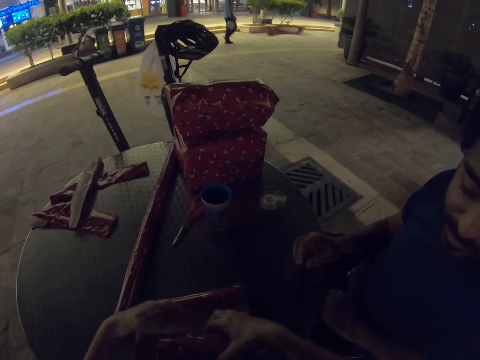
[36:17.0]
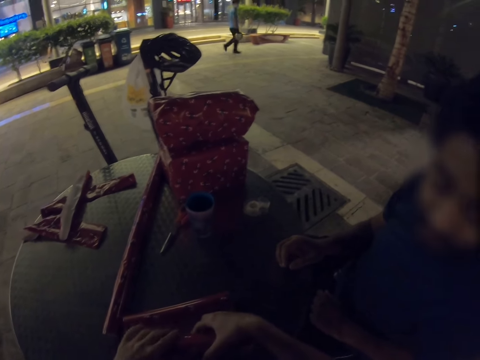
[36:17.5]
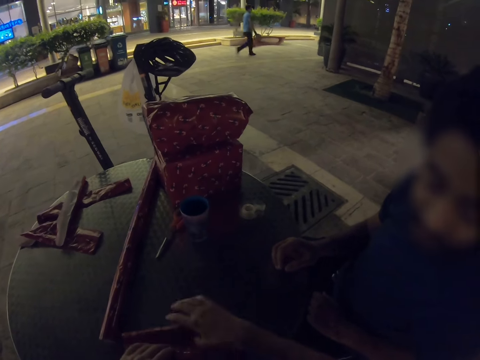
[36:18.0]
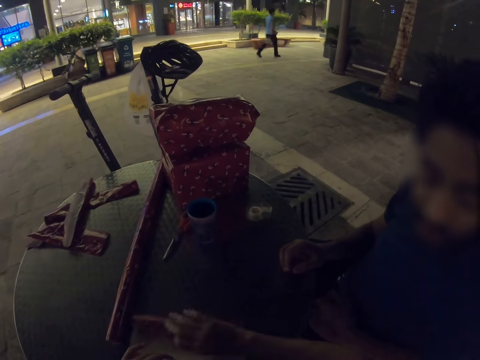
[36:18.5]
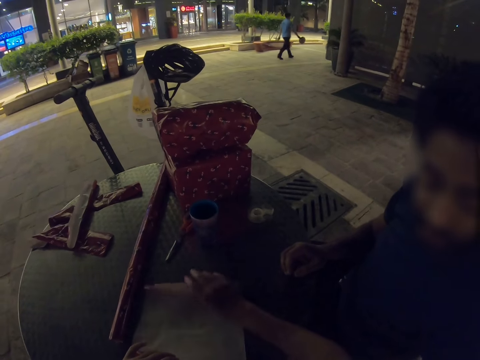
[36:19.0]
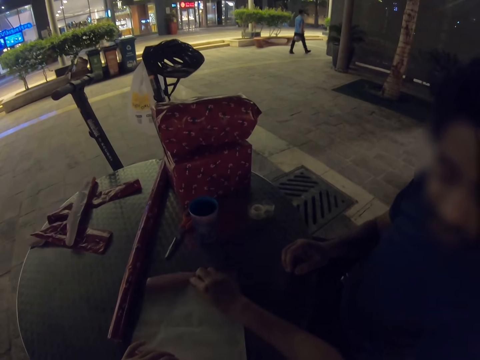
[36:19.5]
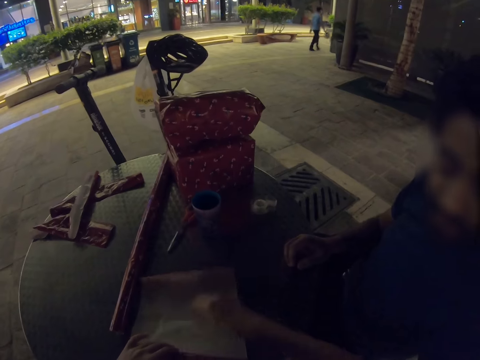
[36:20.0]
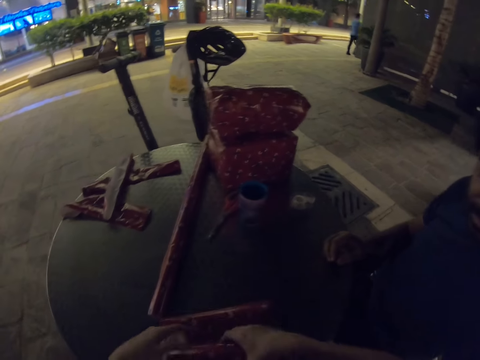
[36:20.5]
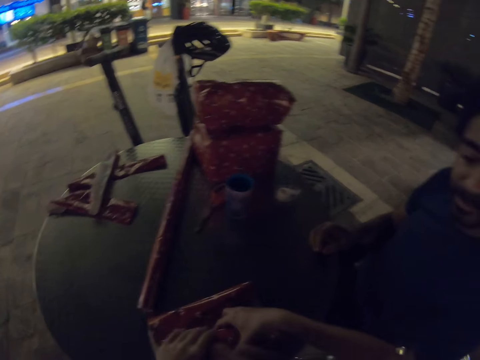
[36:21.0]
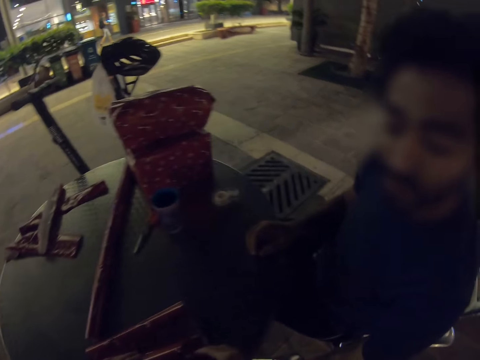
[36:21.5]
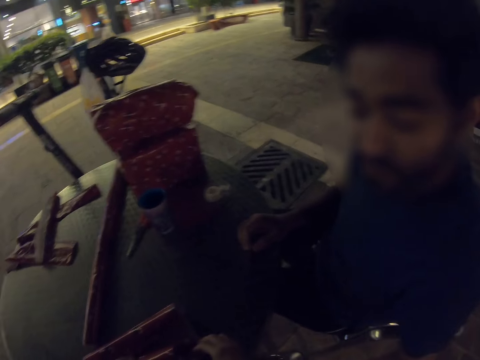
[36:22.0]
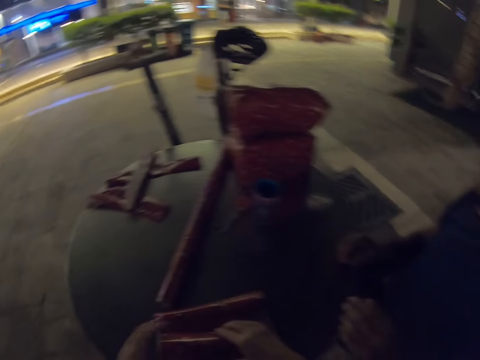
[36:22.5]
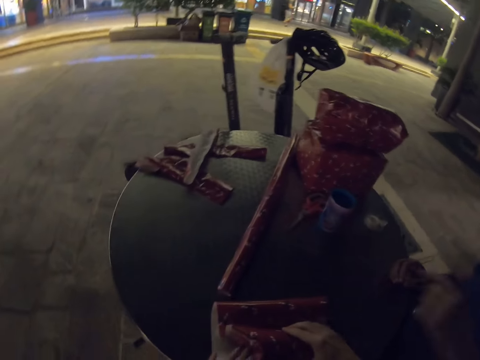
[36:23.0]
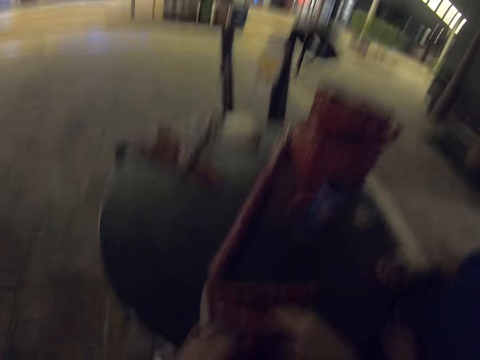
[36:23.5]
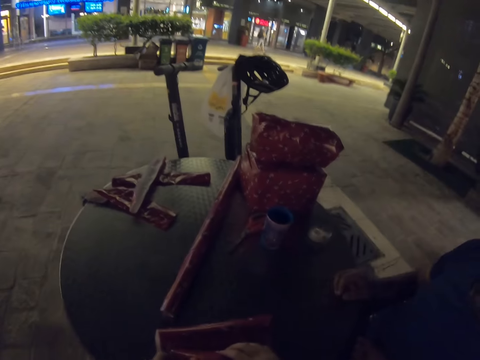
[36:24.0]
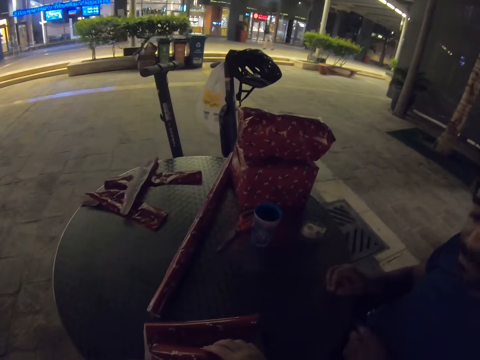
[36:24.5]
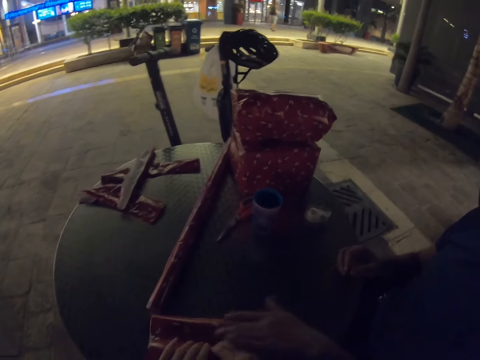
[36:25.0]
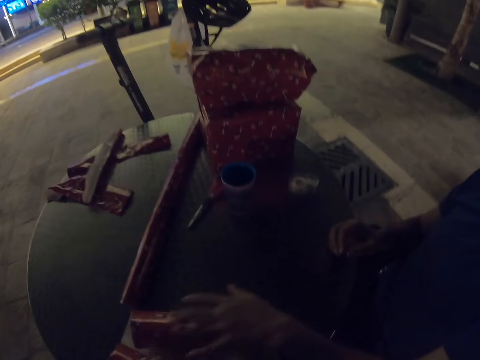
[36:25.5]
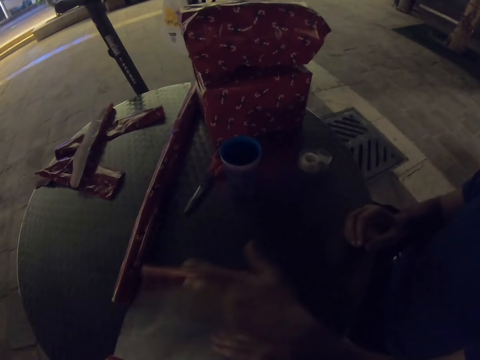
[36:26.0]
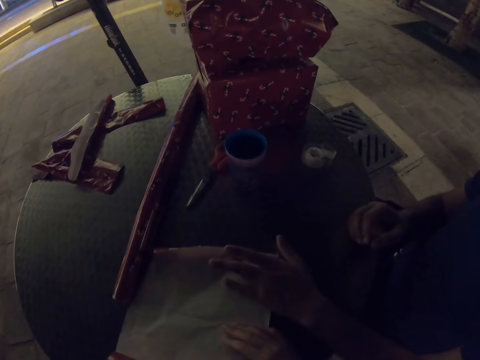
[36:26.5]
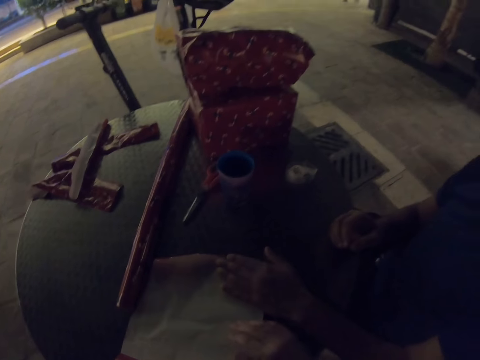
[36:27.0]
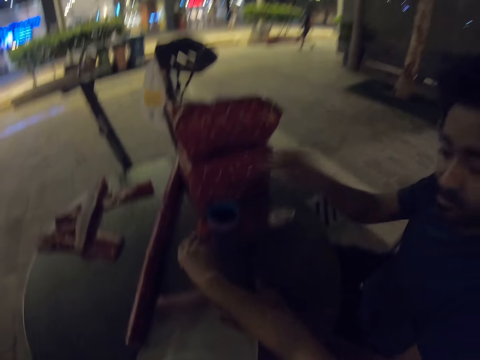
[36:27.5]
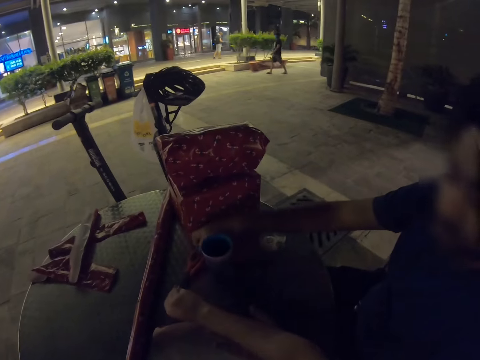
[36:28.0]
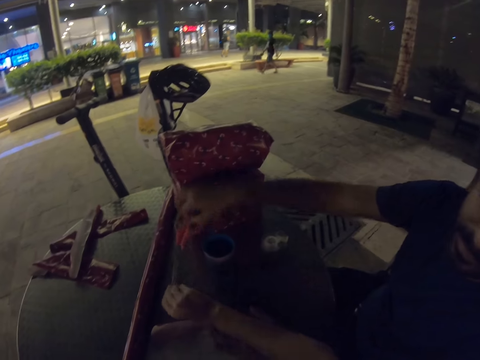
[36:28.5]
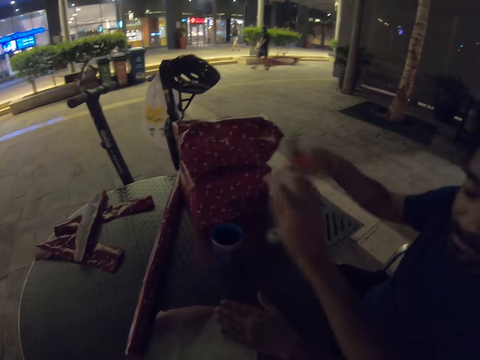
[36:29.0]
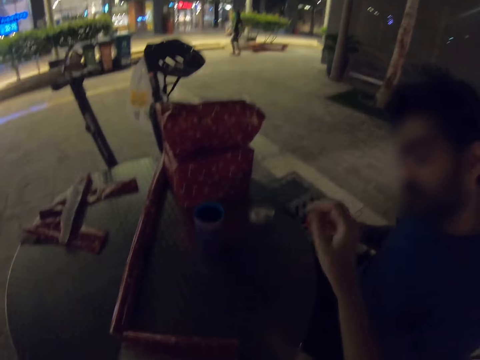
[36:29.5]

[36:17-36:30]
A man moves his left hand. The camera wearer wraps the cup with the wrapping paper. They move the cup. The man touches the wrapping paper. The camera wearer wraps the cup with the wrapping paper. The man touches the wrapping paper and unfolds the wrapping paper. The camera wearer holds the wrapping paper. The man raises his right hand. The camera wearer holds the pair of scissors from the table. The man holds the pair of scissors and takes the pair of scissors. The camera wearer picks up the scissors.

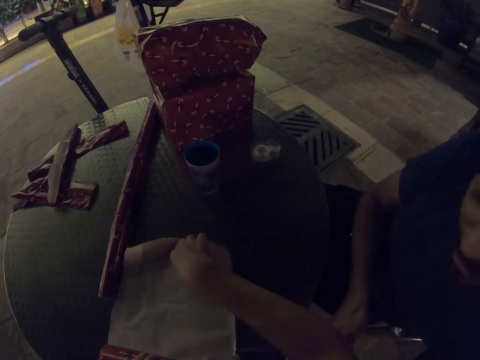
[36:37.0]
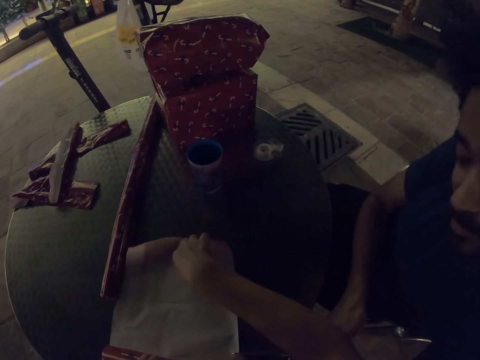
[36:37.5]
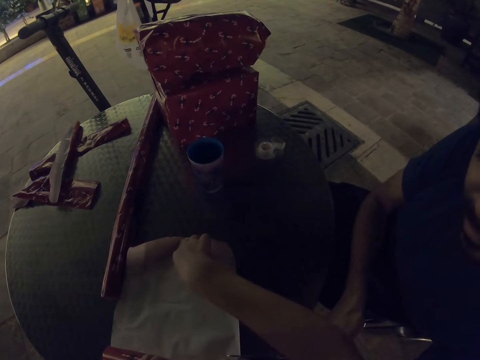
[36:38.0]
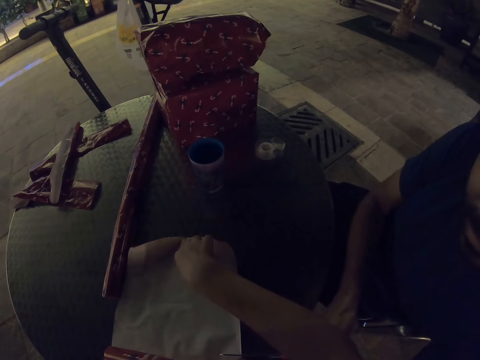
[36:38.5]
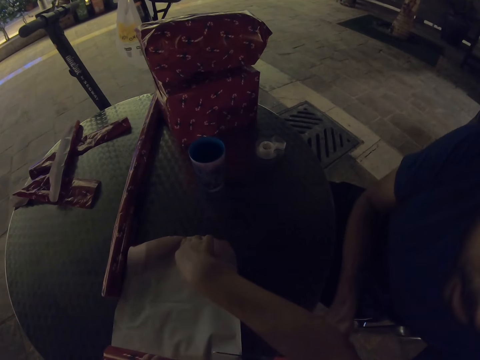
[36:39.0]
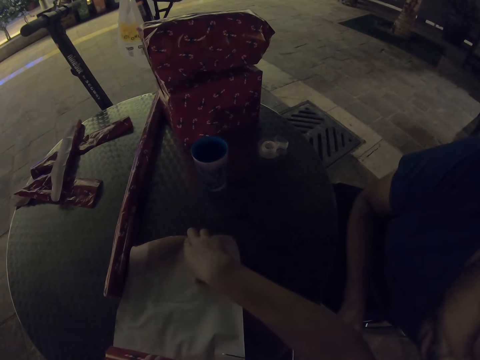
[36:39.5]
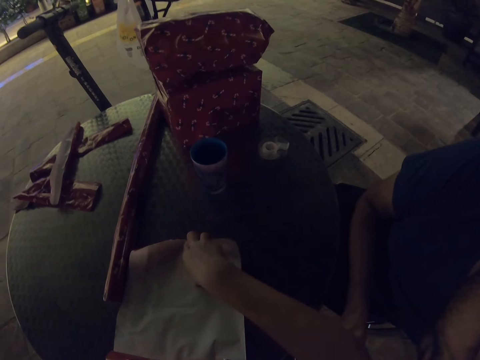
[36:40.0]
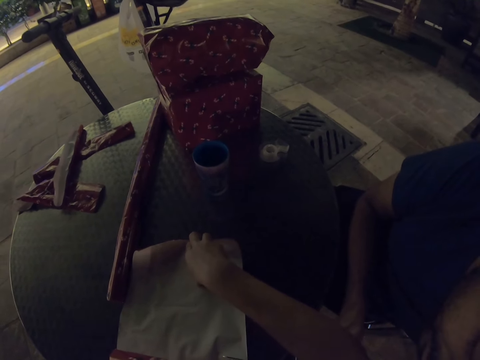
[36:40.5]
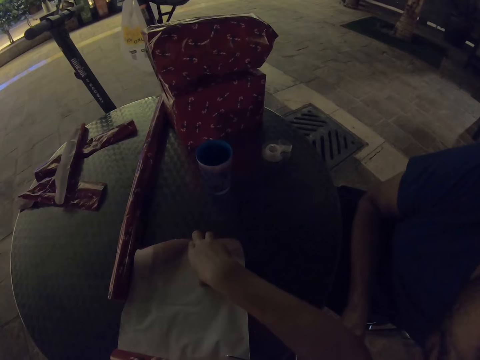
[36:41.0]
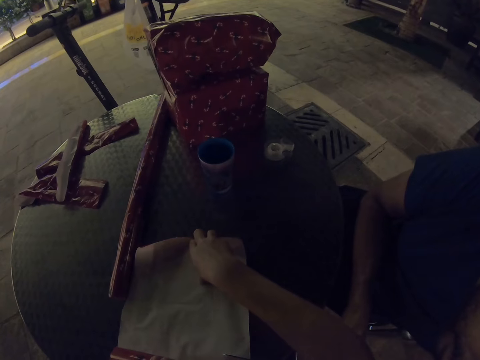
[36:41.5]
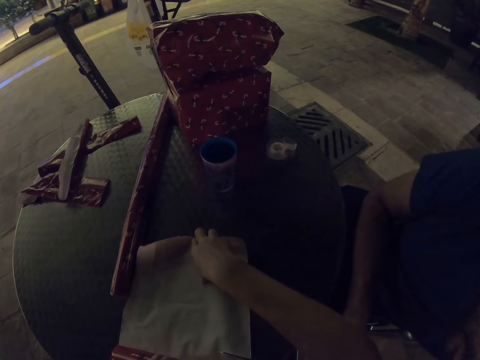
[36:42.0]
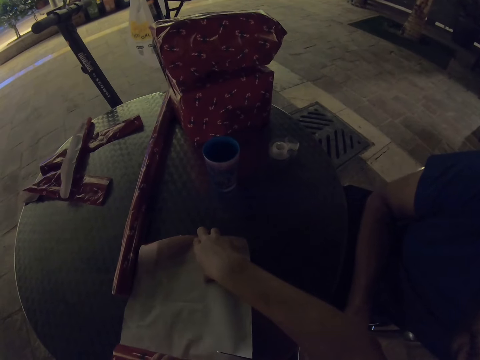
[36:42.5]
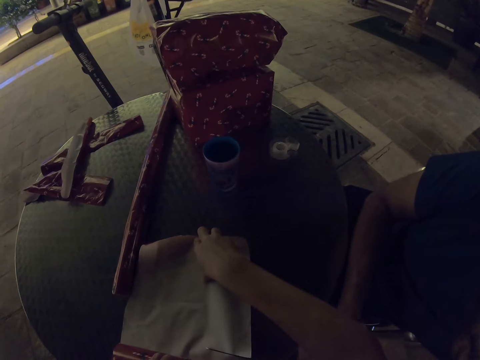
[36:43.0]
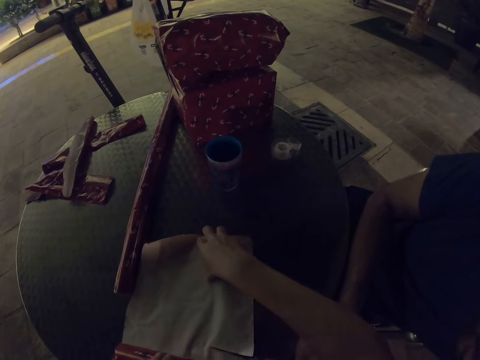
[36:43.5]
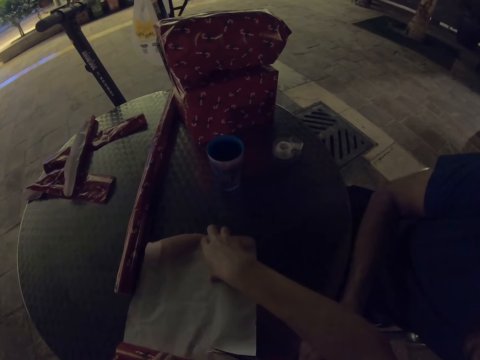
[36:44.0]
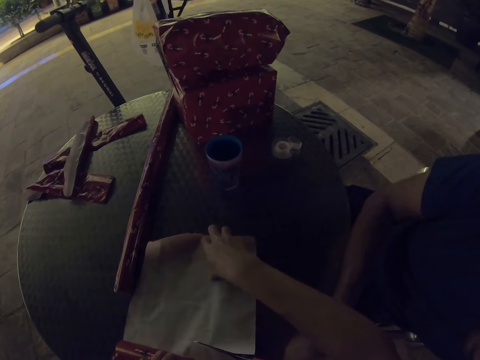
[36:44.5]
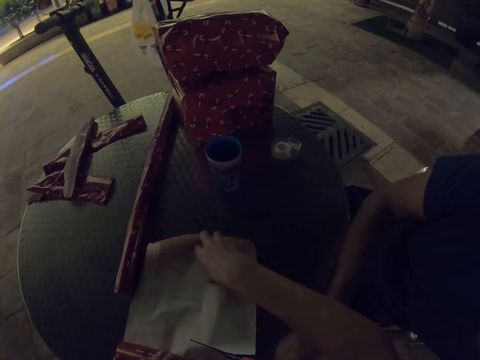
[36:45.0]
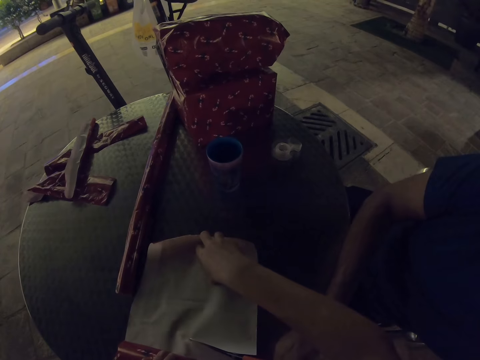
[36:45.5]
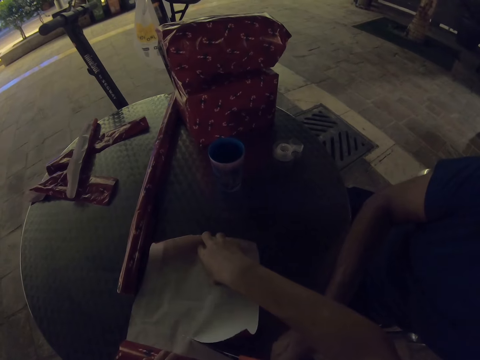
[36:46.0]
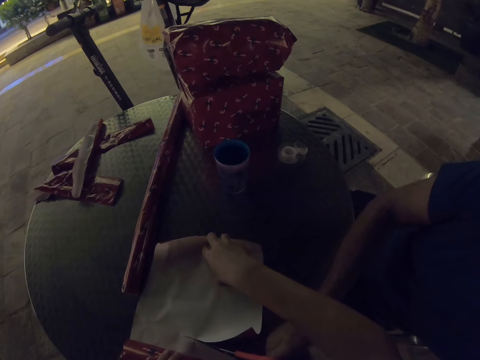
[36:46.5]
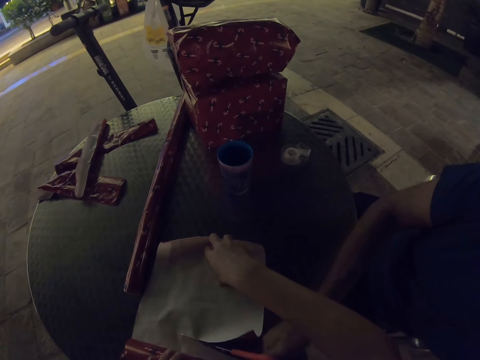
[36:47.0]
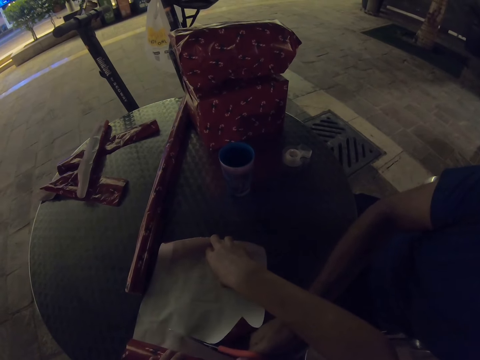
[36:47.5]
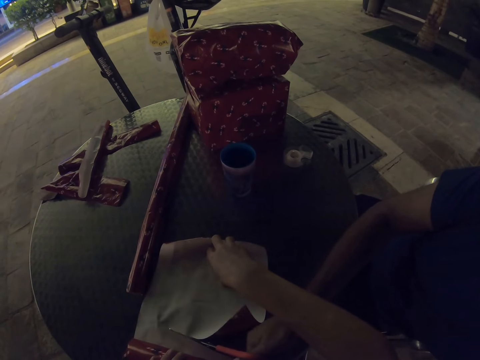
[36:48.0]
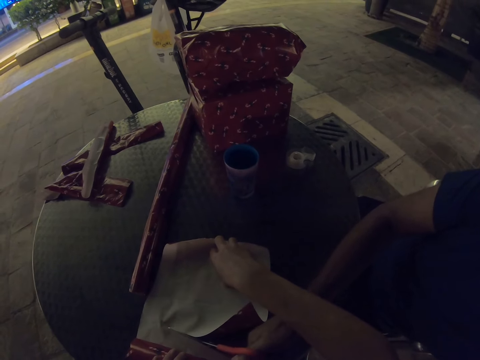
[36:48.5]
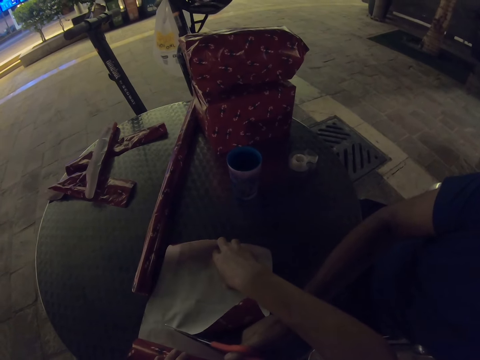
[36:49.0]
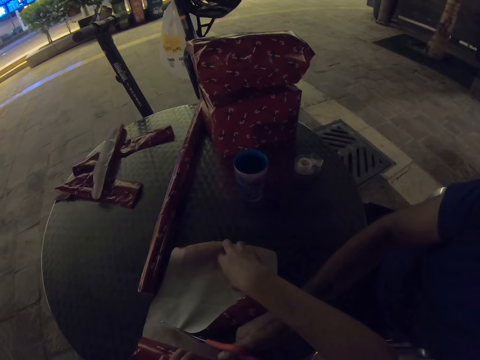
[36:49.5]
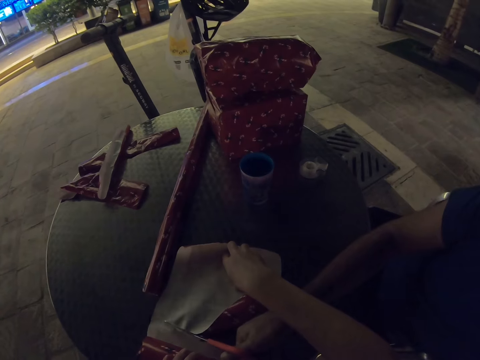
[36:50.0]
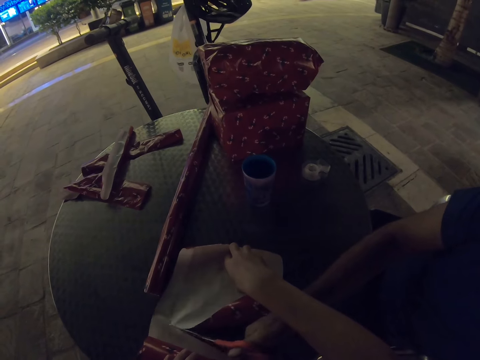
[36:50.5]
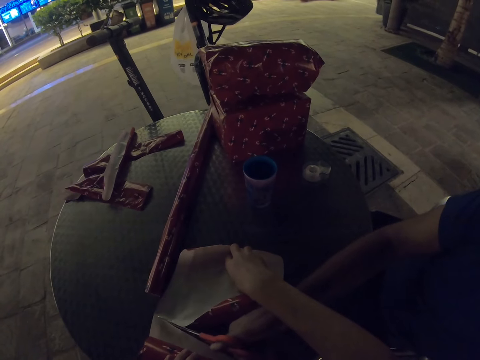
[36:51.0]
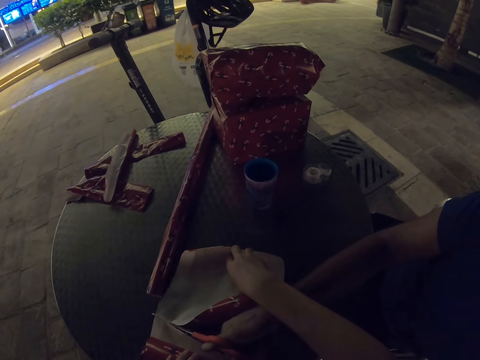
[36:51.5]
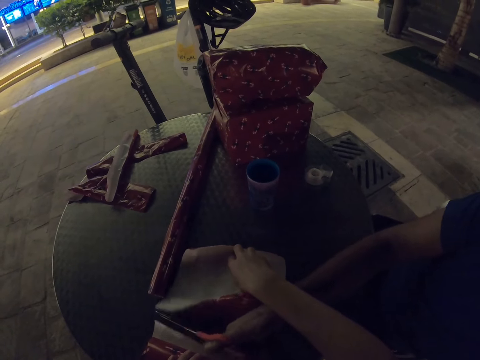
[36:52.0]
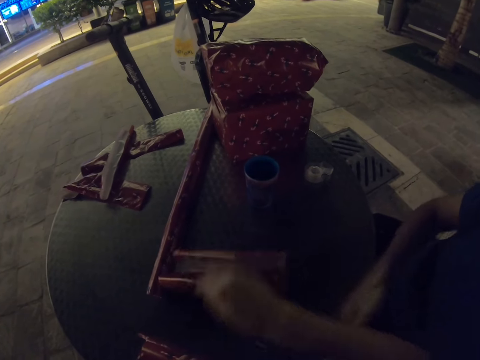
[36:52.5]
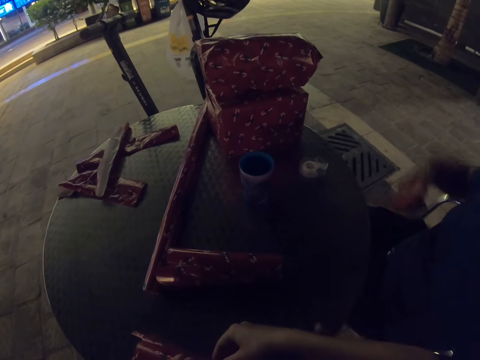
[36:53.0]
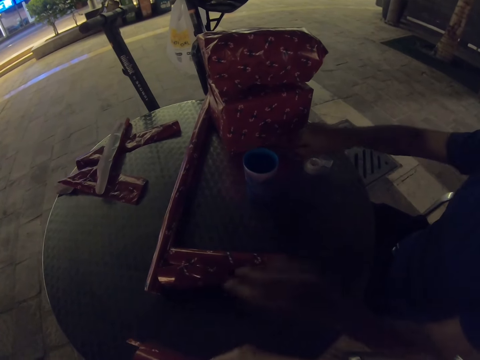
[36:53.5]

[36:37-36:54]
A man cuts the wrapping paper with a pair of scissors. The camera wearer folds. They let go of the wrapping paper.
